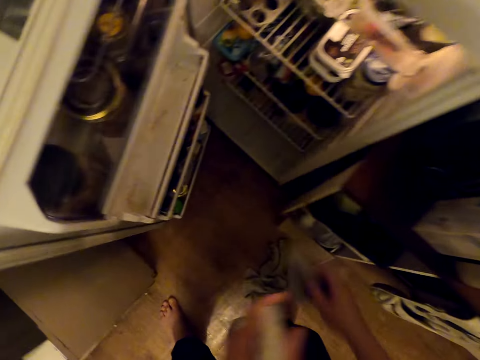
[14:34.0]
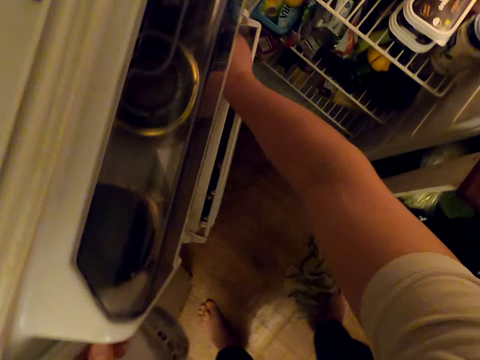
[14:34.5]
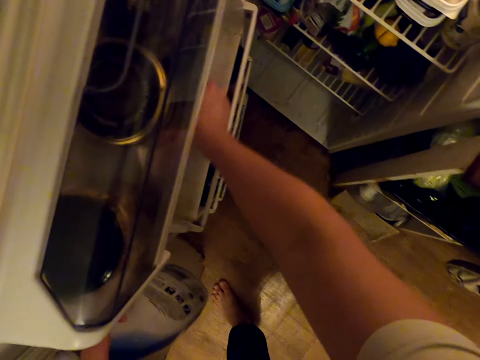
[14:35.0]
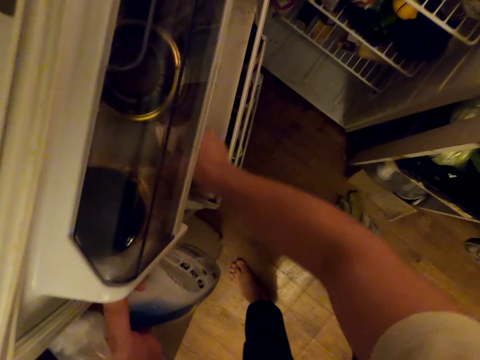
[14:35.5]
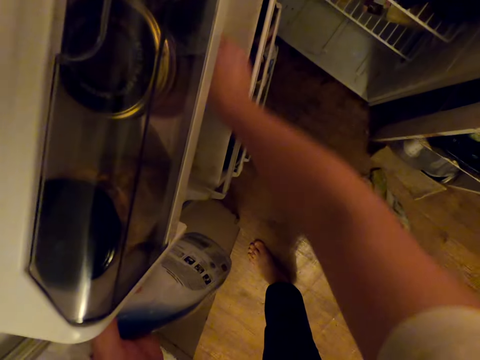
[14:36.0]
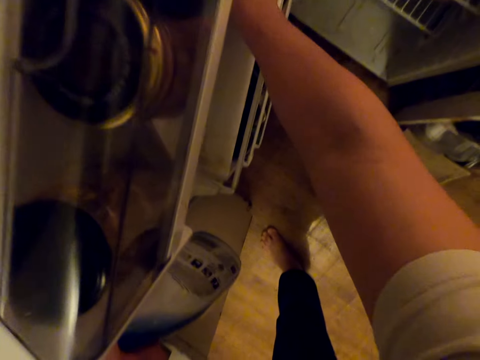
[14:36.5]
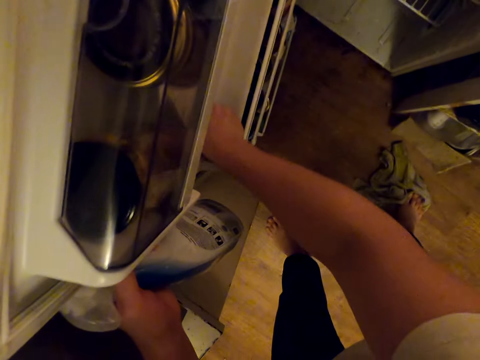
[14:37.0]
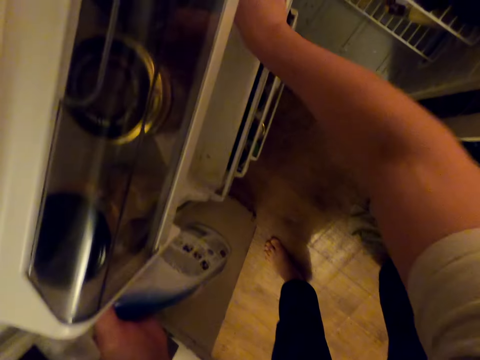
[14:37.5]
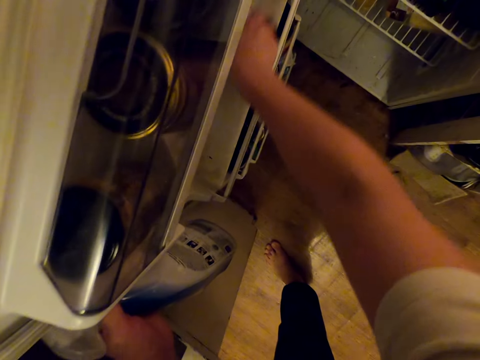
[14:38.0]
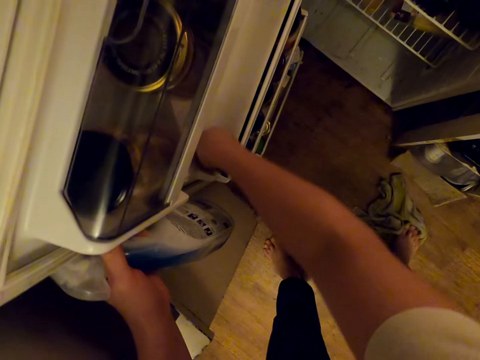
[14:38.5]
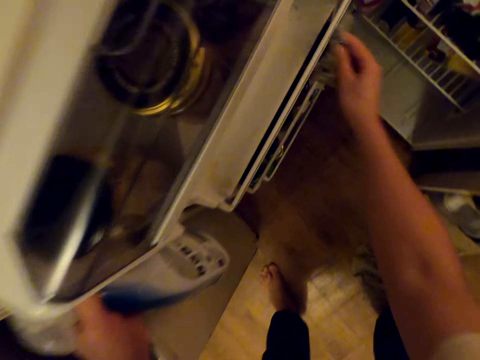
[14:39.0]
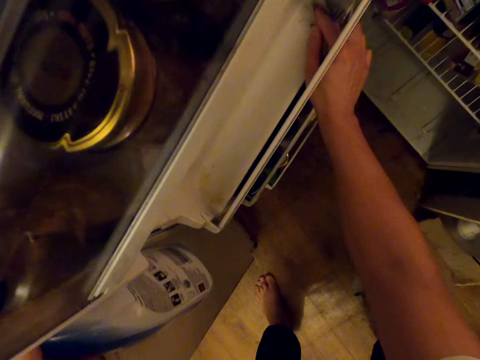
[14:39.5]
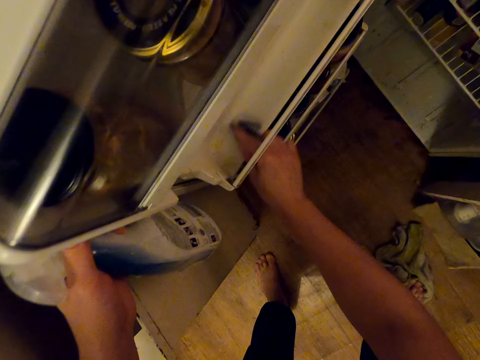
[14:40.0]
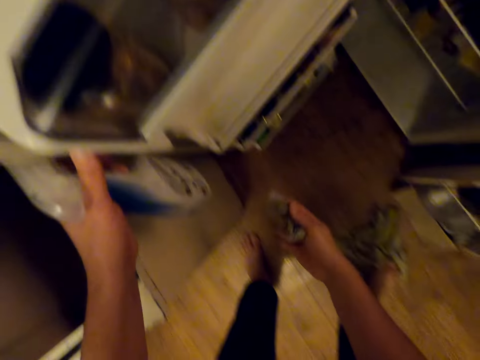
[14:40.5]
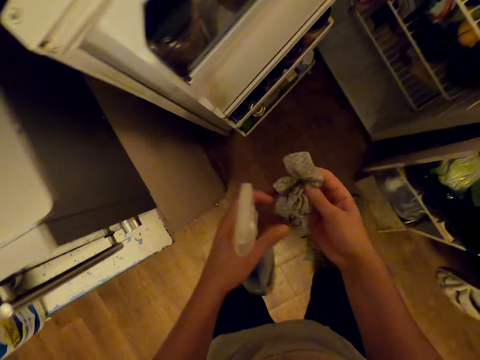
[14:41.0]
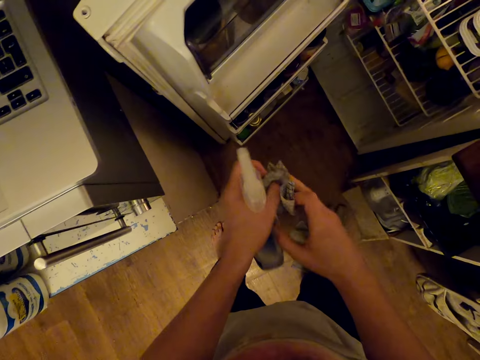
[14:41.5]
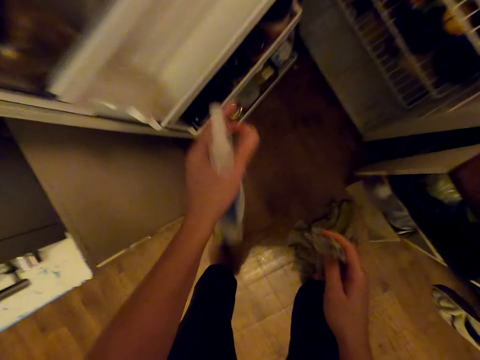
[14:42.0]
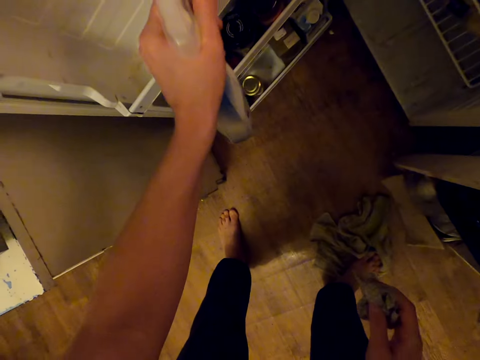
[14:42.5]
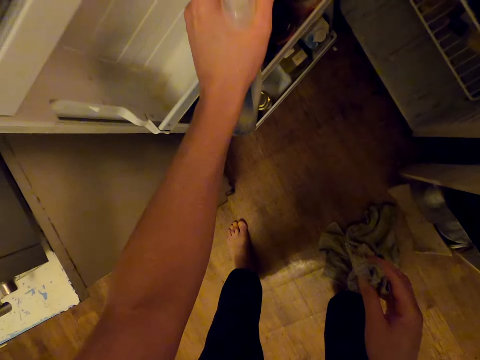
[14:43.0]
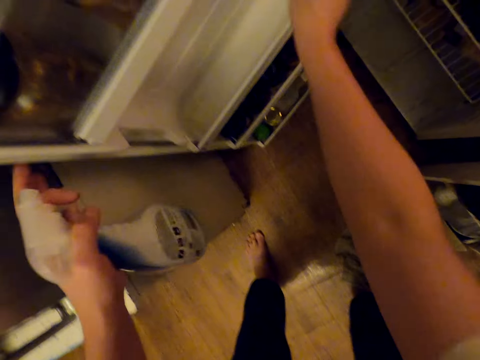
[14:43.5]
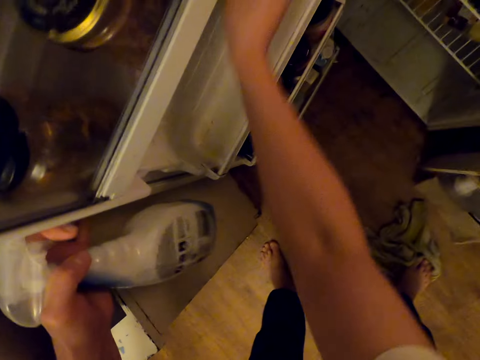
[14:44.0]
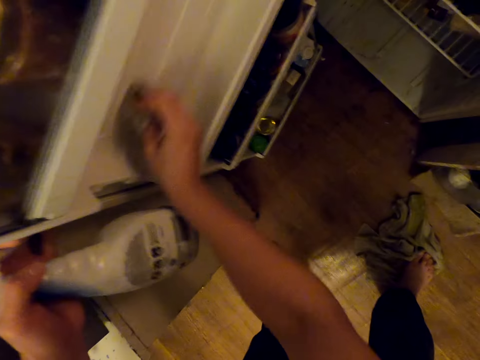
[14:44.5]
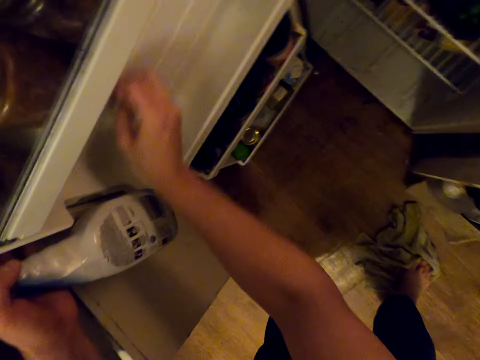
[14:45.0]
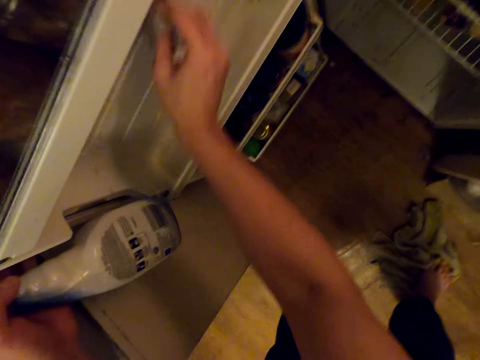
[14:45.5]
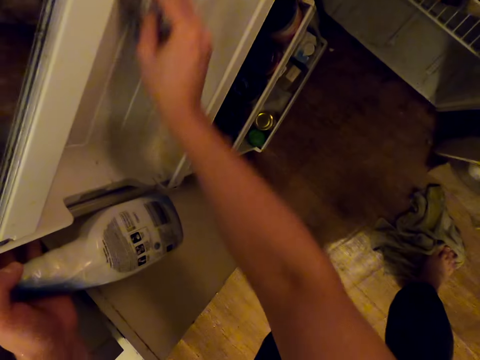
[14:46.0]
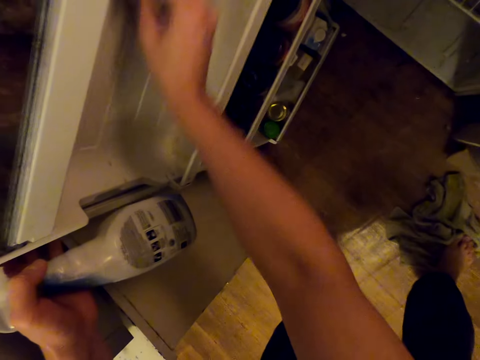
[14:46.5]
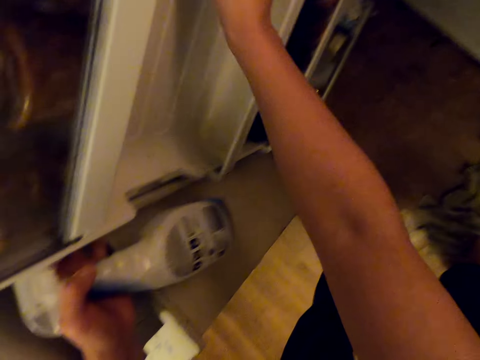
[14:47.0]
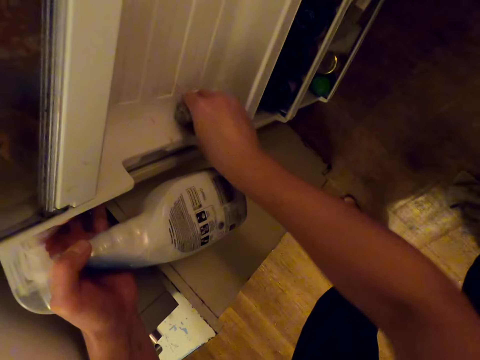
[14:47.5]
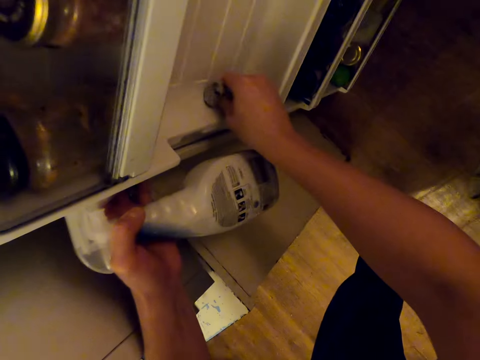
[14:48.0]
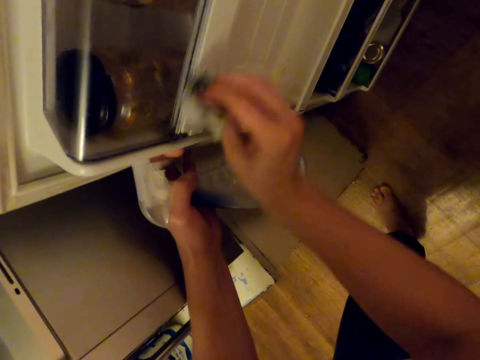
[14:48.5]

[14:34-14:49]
The camera wearer wipes the fridge shelf with a kitchen towel. They fold the cloth. They spray the fridge shelf with a spray bottle. They wipe the fridge shelf with the towel.

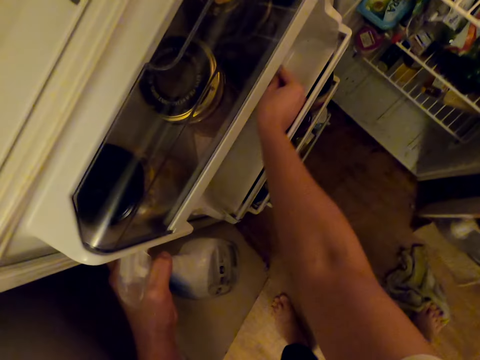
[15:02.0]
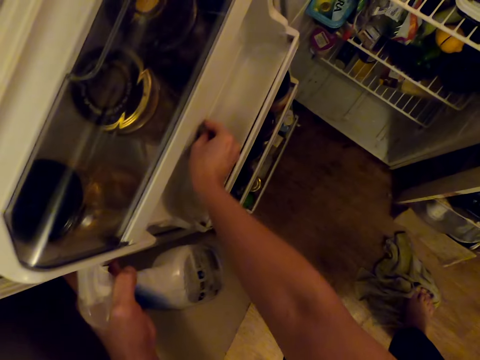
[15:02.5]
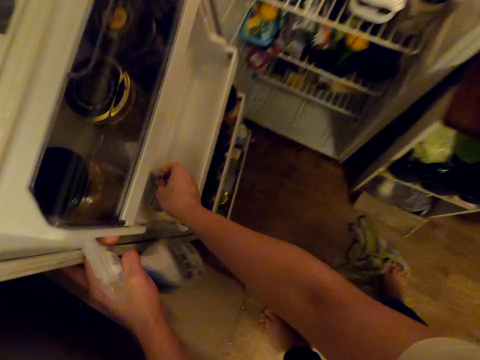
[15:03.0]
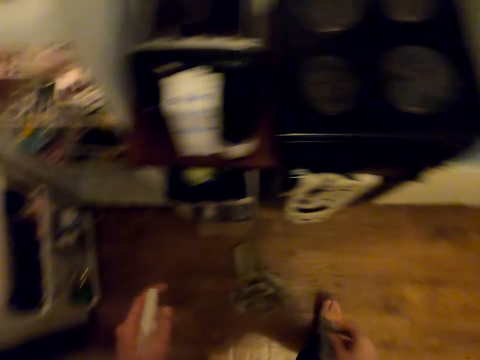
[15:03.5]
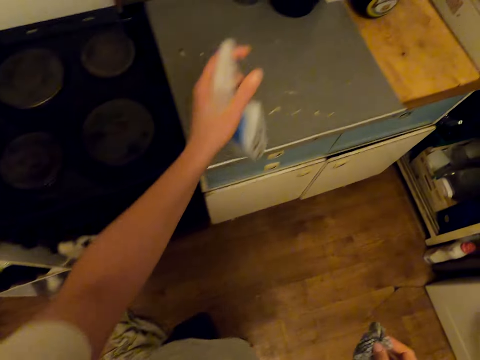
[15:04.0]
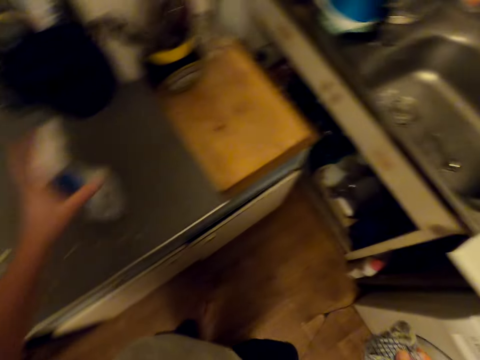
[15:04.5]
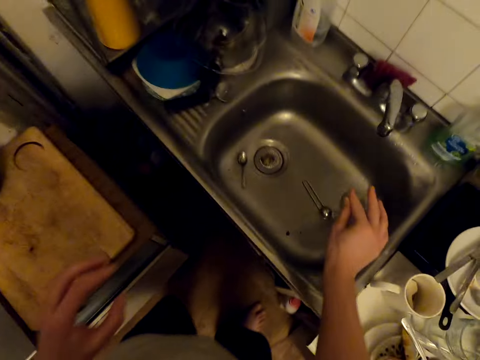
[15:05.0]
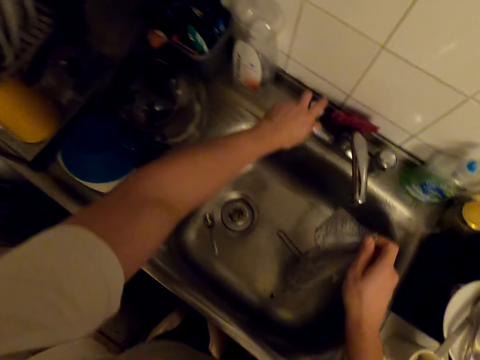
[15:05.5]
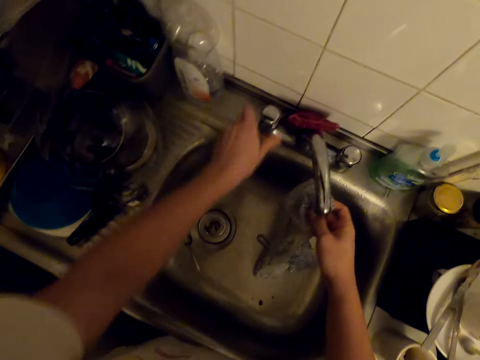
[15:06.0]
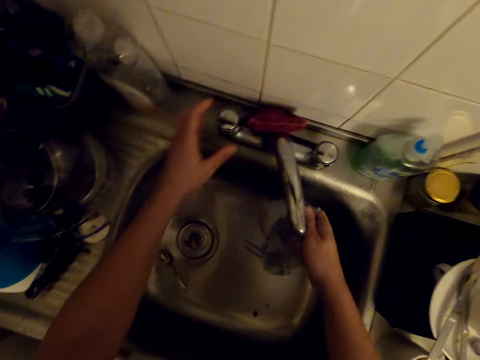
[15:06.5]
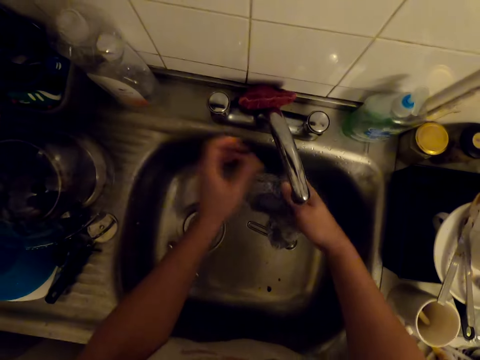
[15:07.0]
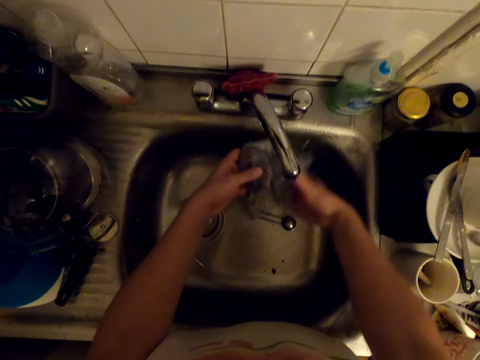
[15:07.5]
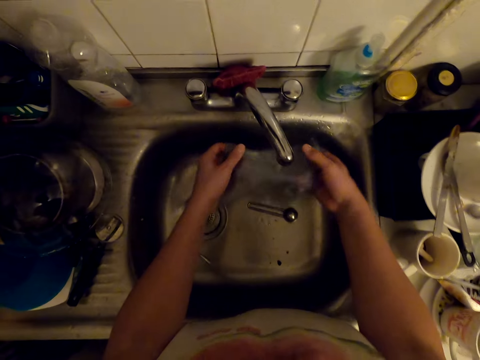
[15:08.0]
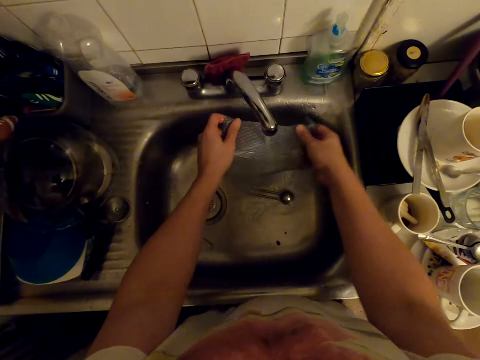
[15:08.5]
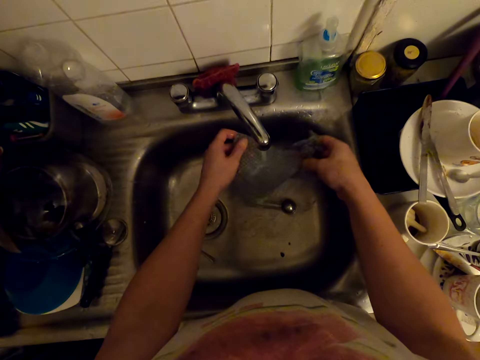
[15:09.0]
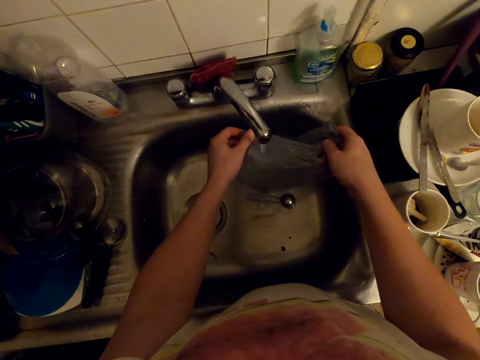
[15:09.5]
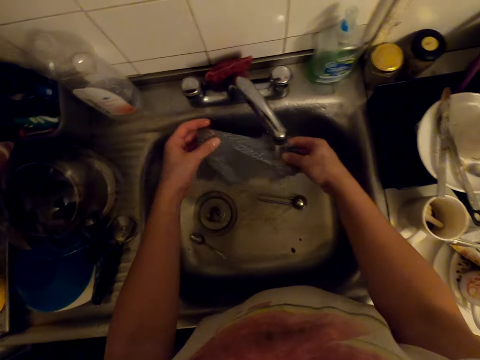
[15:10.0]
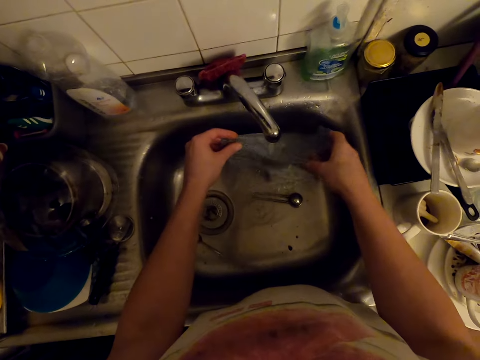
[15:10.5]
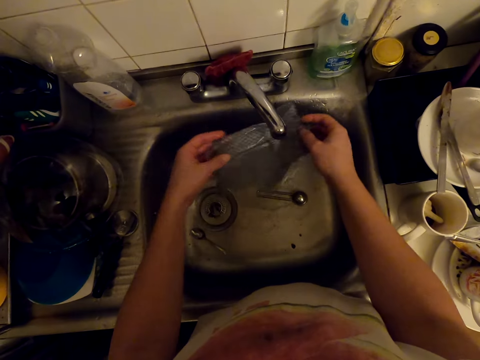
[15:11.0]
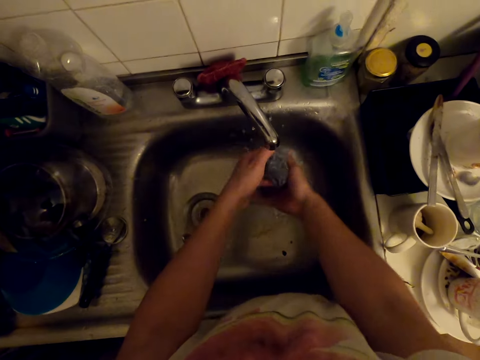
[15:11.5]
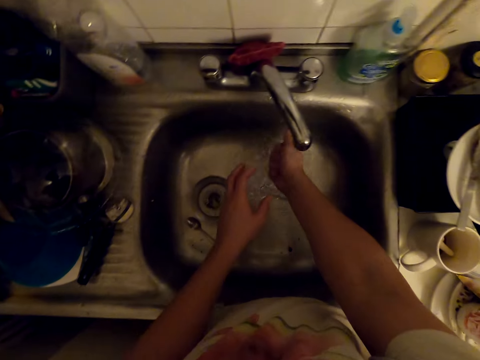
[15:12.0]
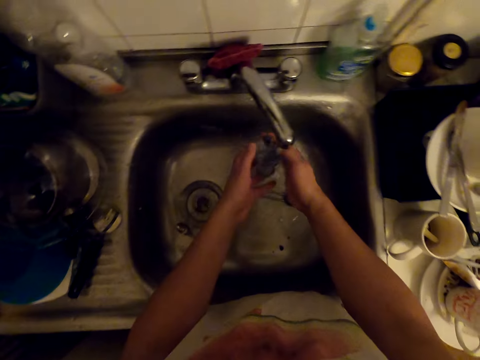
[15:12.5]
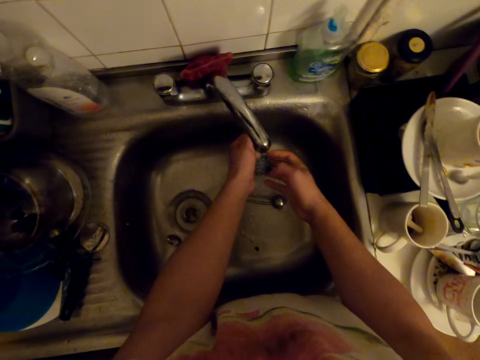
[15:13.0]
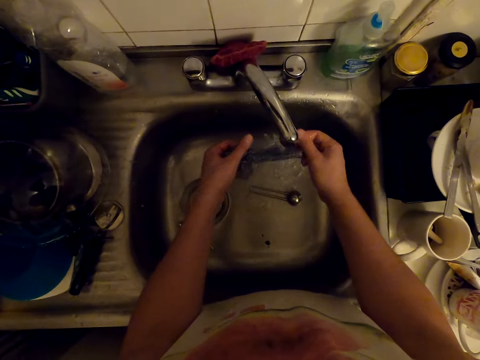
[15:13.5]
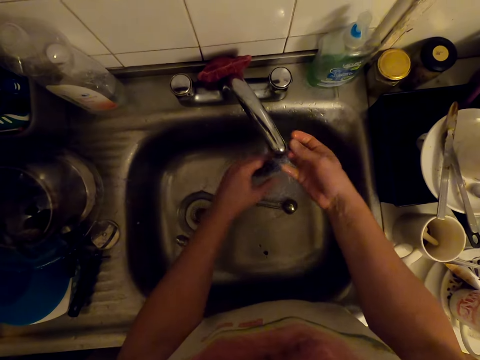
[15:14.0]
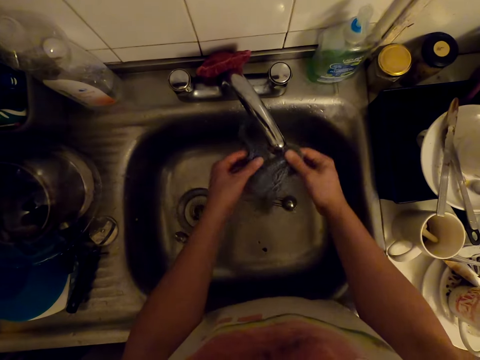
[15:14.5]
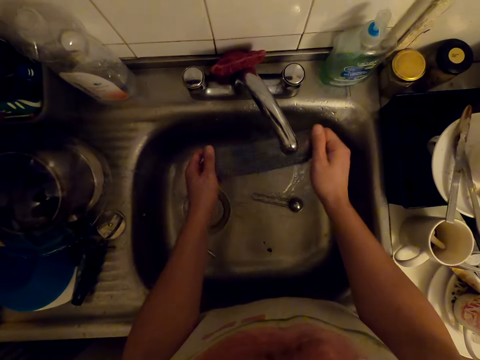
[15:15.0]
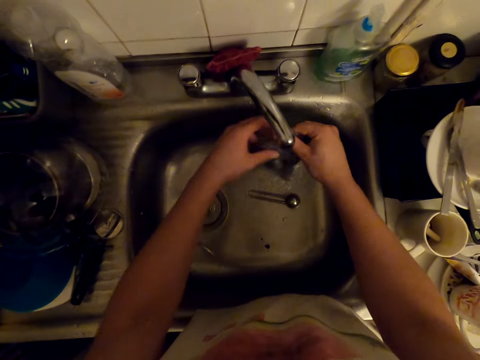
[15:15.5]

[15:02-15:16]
The camera wearer walks around. They drop the bottle of something. They dust off the towel in the sink. They turn on the kitchen tap. They wash the kitchen towel. They squeeze the kitchen towel in the sink.
